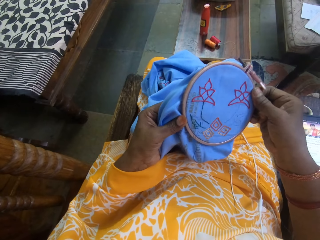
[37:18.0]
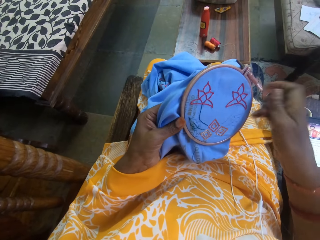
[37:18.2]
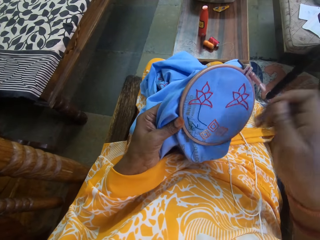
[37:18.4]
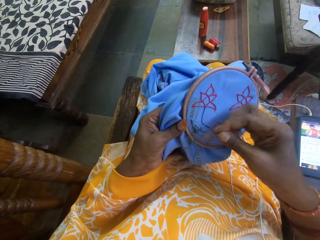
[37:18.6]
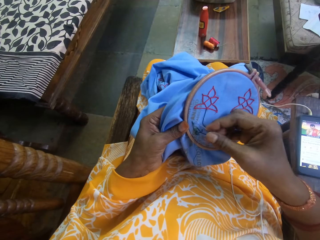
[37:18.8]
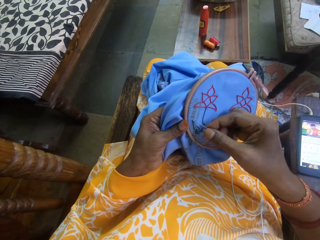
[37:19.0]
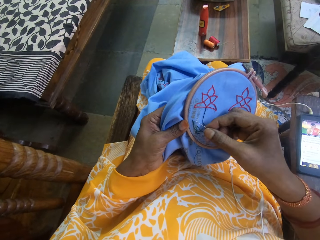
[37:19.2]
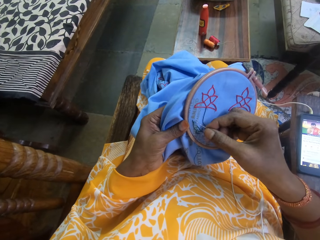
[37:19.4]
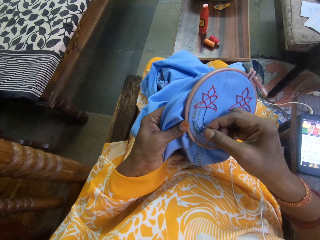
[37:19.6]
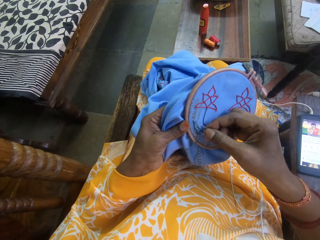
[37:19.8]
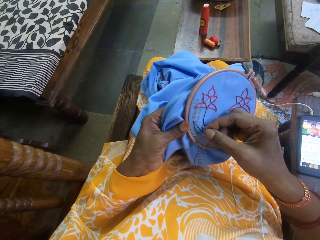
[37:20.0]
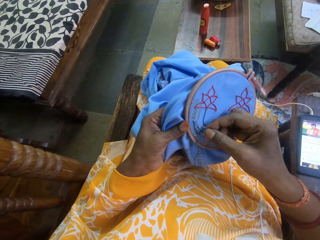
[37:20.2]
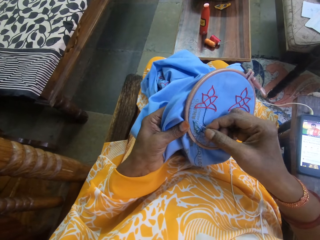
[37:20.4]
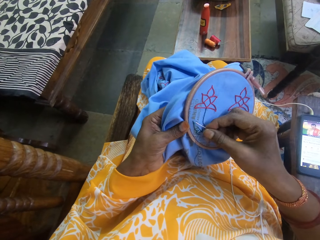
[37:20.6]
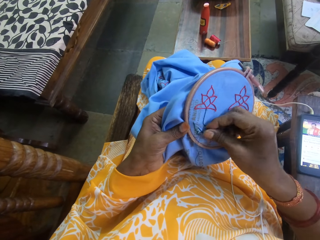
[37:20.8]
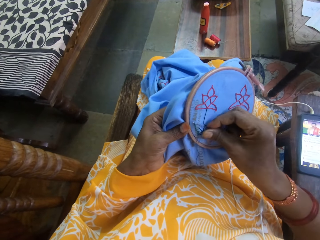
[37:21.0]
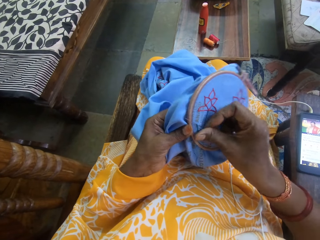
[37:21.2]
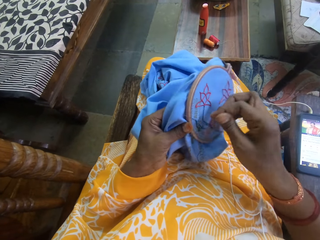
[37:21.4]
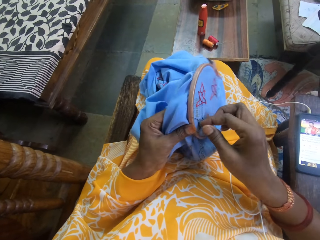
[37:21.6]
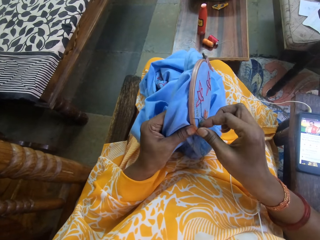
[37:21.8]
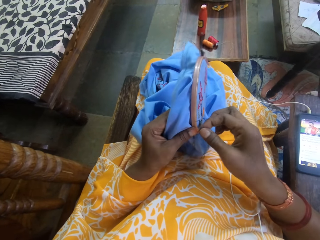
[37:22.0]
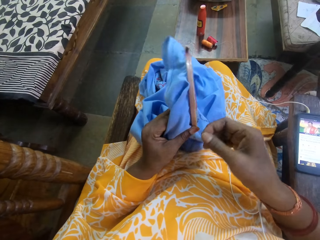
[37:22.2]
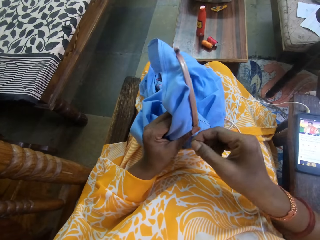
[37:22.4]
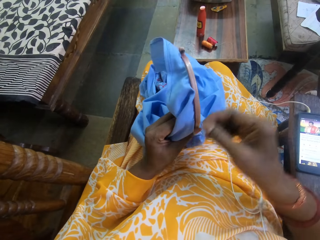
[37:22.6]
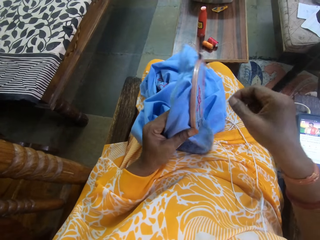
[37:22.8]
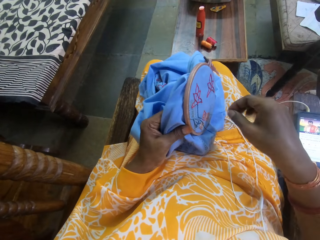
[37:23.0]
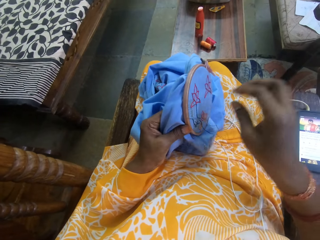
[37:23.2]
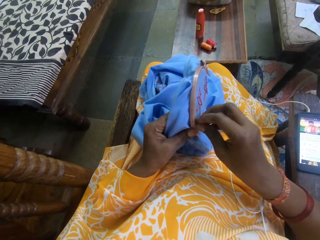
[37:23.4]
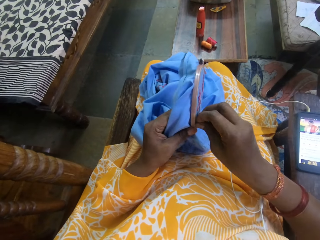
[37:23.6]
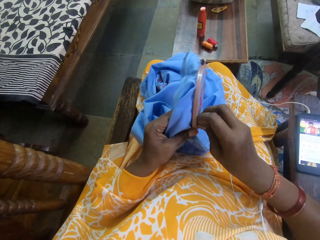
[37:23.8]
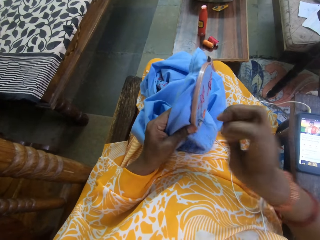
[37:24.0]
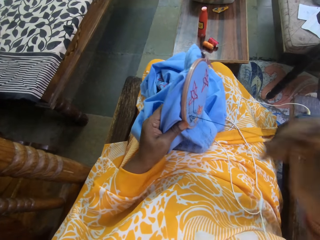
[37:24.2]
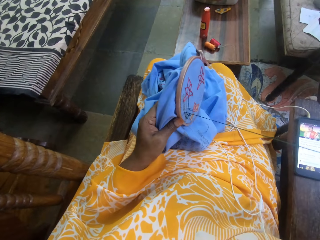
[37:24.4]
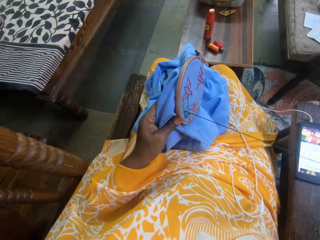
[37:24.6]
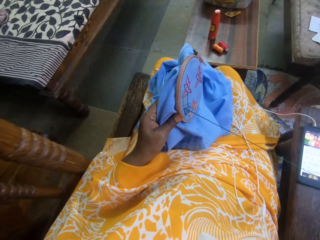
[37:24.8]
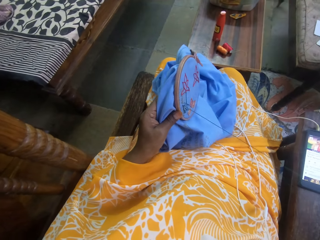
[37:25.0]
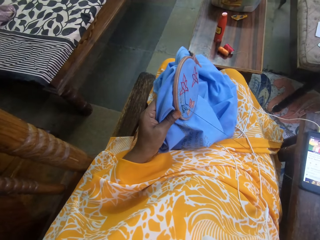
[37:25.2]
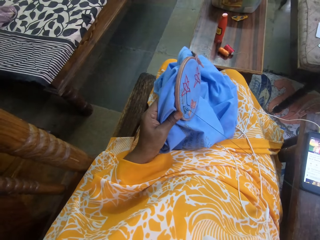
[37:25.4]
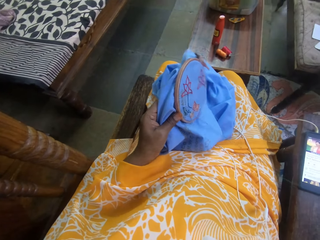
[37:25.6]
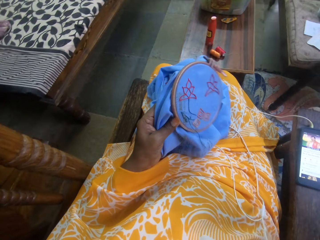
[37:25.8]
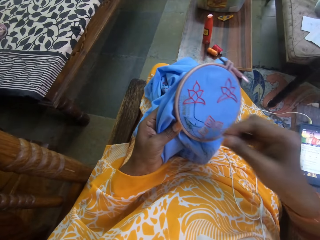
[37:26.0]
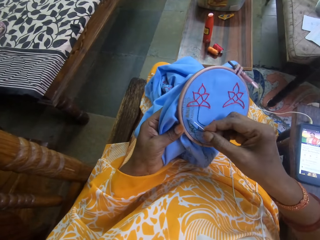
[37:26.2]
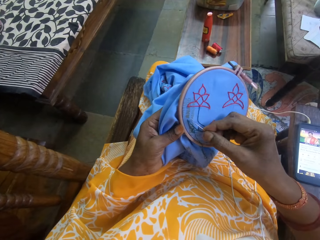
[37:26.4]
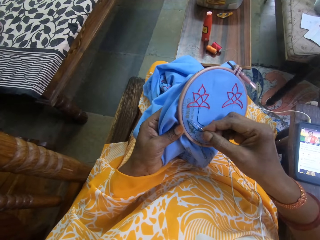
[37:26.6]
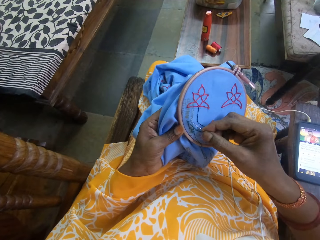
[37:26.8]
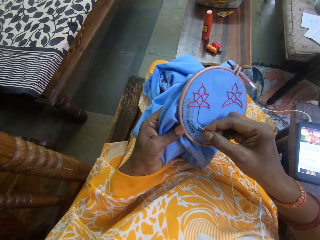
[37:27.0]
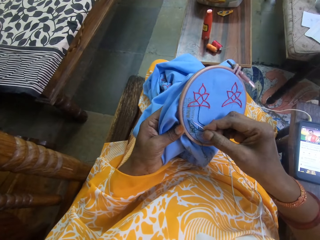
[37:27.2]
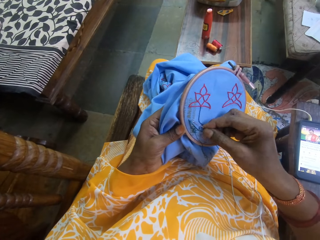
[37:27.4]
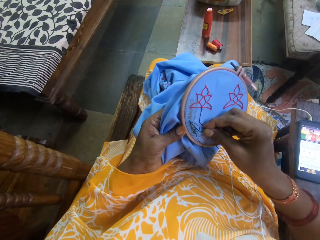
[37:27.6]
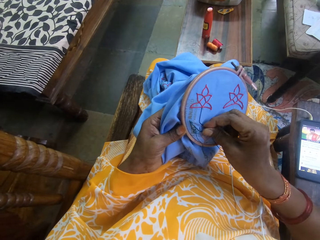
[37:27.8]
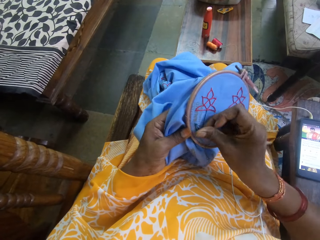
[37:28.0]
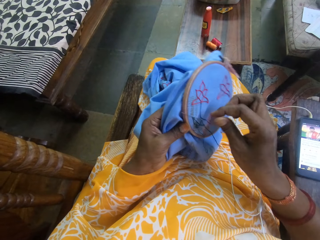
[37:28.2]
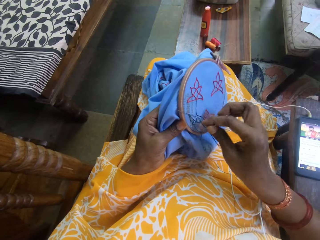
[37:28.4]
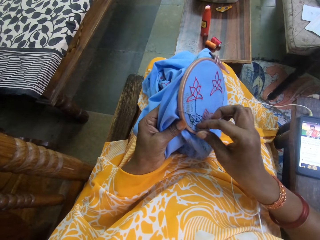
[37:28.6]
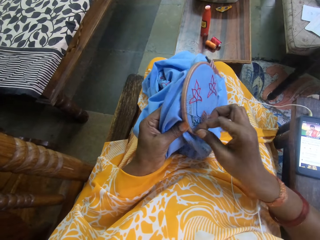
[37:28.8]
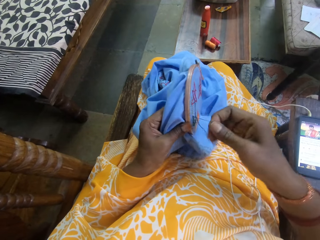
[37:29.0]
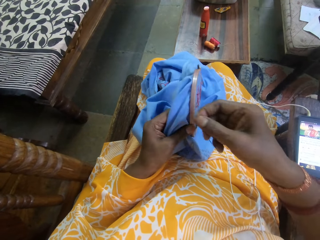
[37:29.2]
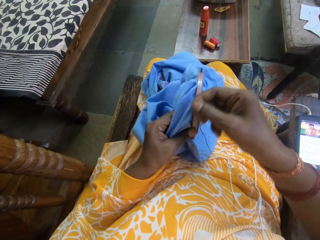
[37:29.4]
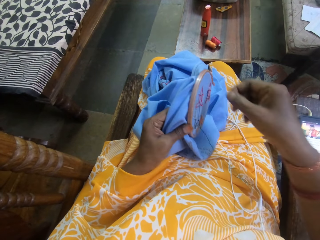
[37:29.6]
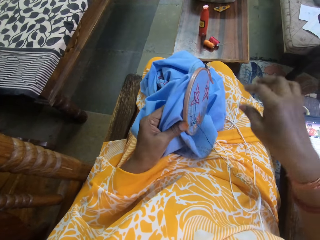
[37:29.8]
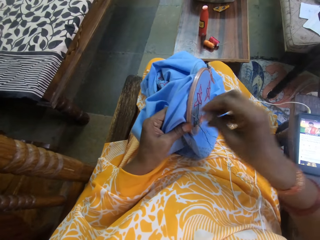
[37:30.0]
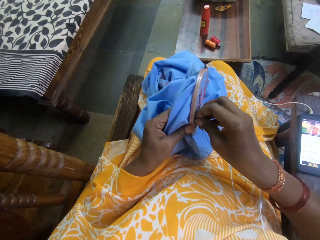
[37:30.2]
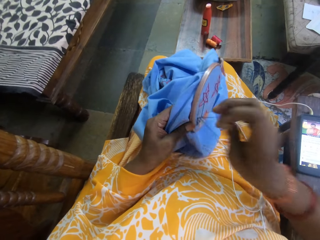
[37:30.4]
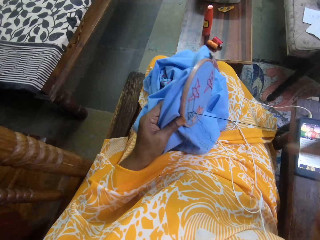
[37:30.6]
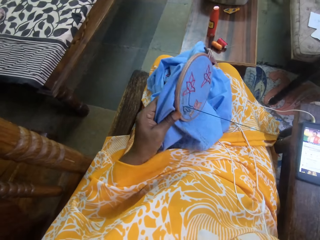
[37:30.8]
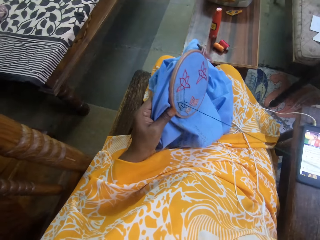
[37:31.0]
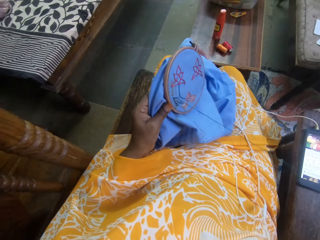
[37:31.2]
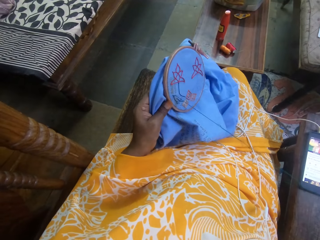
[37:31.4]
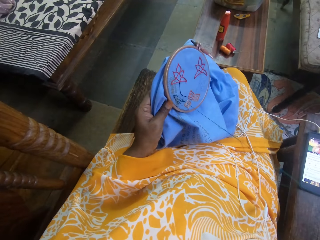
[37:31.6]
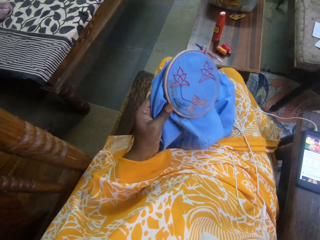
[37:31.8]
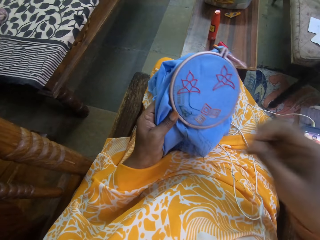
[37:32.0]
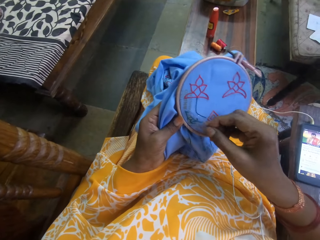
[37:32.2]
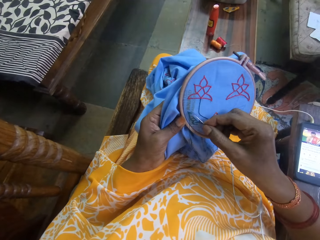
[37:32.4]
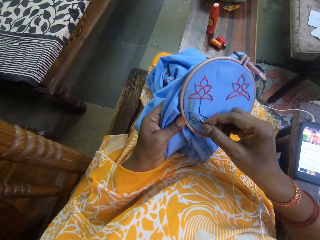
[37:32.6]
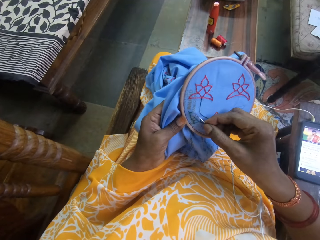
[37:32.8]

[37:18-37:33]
The camera wearer firmly holds the embroidery hoop on the fabric, or knitting pad, in her left hand. She sews embroidery designs on the fabric in her left hand with the threaded needle in her right hand. She turns the string on the knitting pad using her right hand. She pulls the string through the knitting pad. She sews the knitting pad using an awl and the string. She turns the string on the knitting pad using her right hand. She pulls the string through the knitting pad.

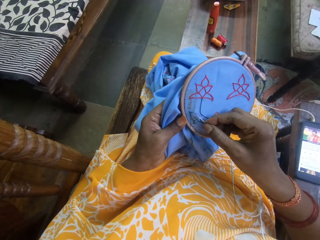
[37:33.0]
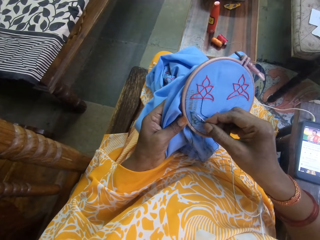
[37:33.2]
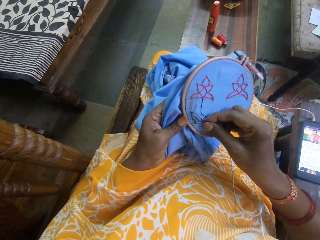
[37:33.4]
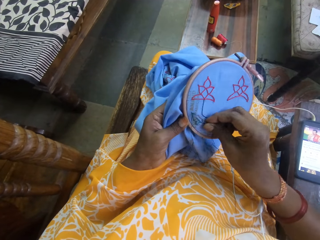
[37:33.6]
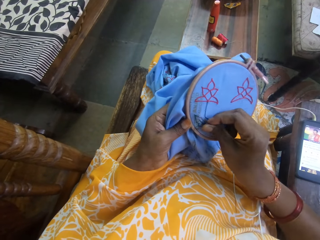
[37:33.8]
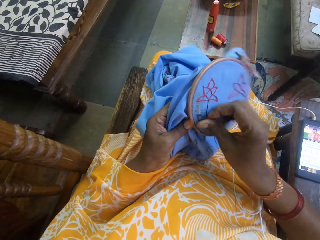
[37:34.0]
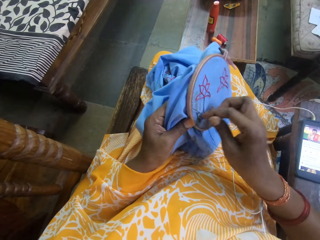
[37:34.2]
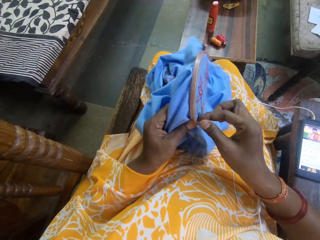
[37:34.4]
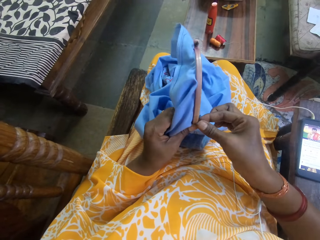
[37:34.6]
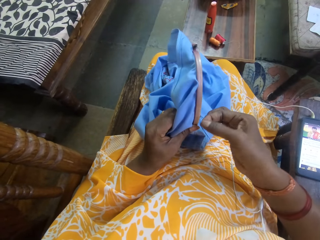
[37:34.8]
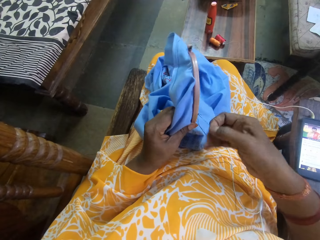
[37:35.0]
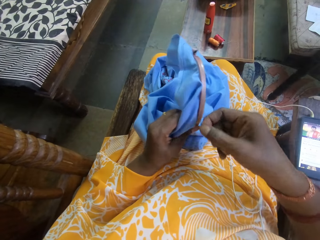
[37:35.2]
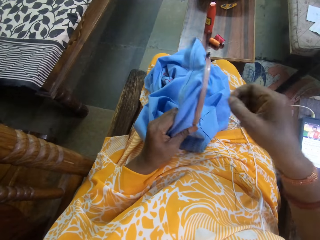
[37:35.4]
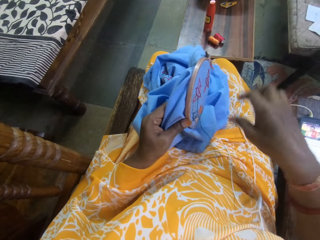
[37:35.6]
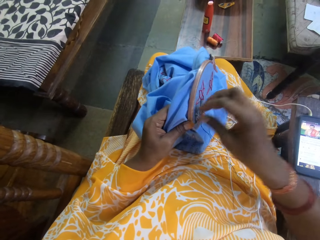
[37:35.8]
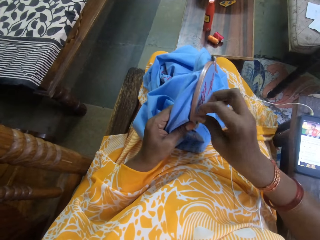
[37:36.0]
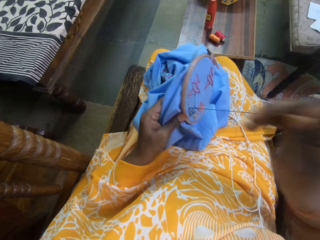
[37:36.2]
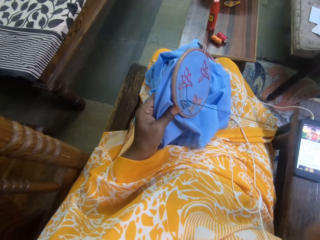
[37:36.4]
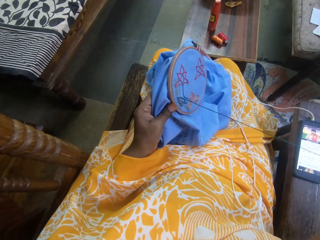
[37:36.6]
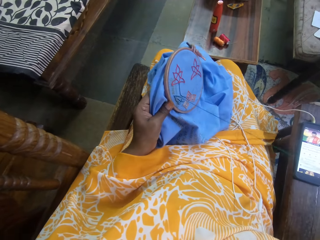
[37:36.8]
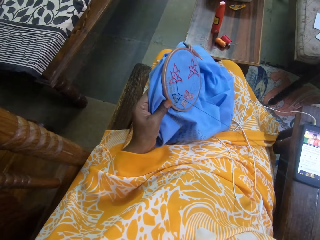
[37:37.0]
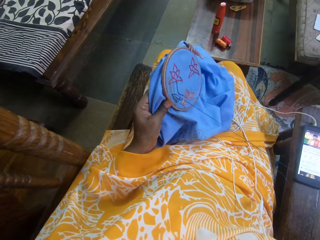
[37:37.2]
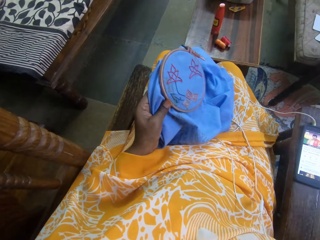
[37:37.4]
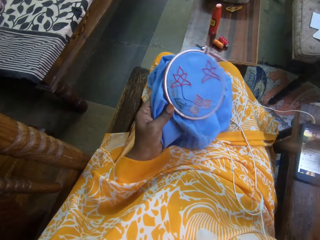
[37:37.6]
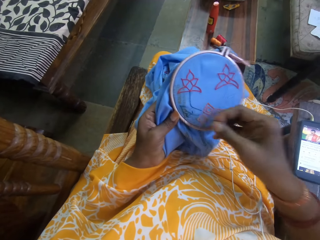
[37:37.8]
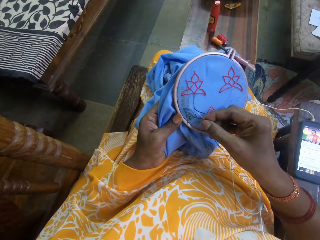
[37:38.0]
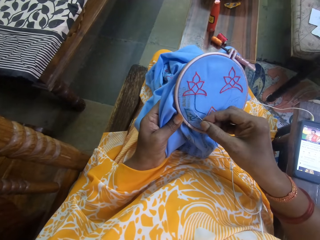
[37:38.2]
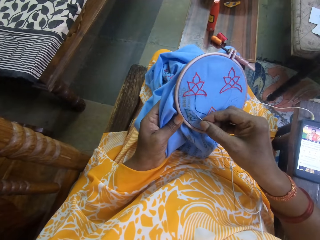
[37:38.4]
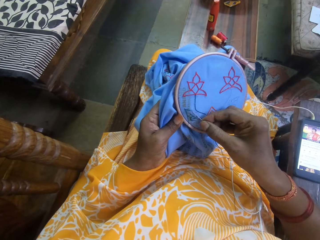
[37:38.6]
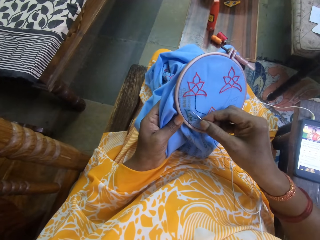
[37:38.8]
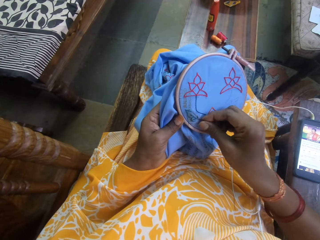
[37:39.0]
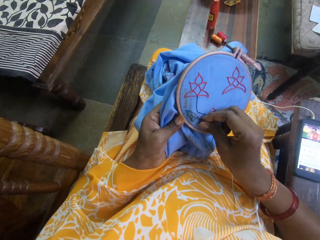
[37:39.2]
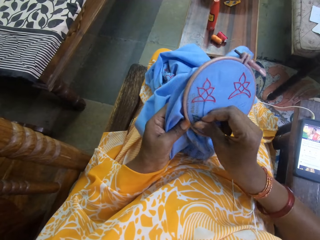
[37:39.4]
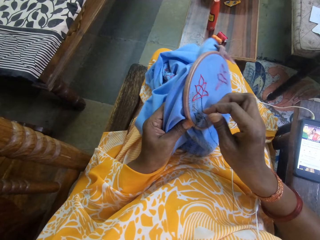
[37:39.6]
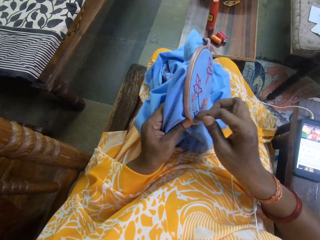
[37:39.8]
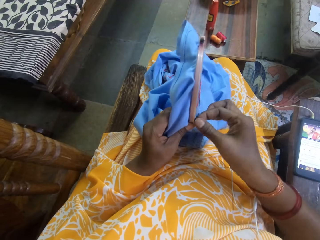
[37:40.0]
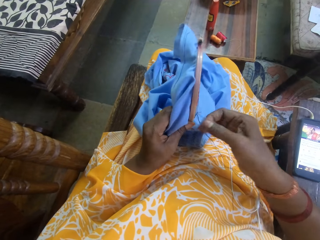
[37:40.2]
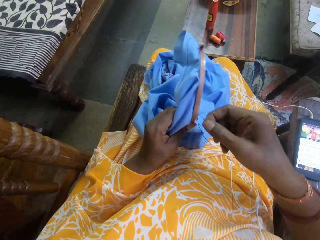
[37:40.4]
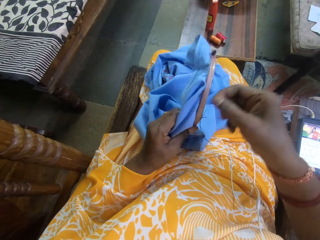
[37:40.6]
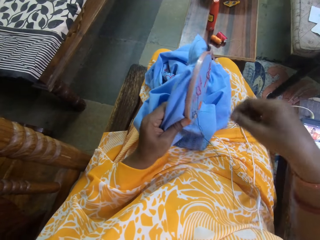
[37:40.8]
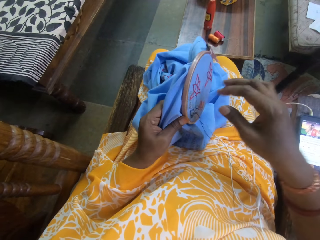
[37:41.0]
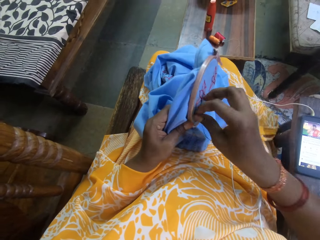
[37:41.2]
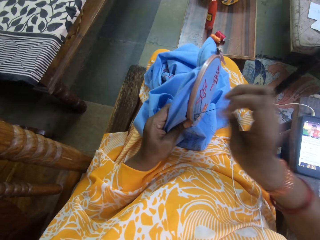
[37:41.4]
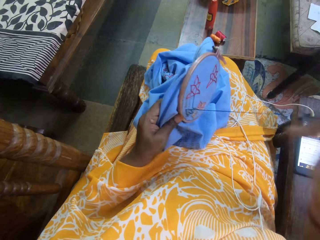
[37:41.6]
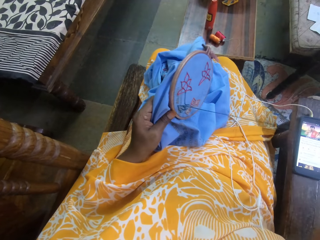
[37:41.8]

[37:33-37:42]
The camera wearer sews a knitting pad using an awl and a string. She turns the string on the knitting pad using her right hand. She pulls the string through the knitting pad. She sews the knitting pad using the awl and the string. She turns the string on the knitting pad using her right hand.
